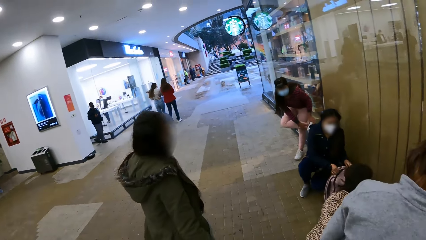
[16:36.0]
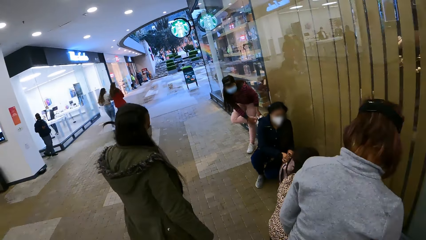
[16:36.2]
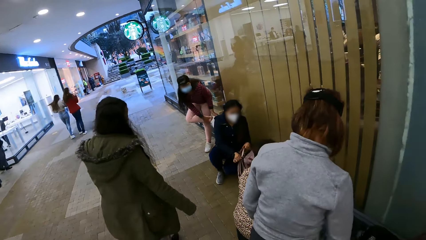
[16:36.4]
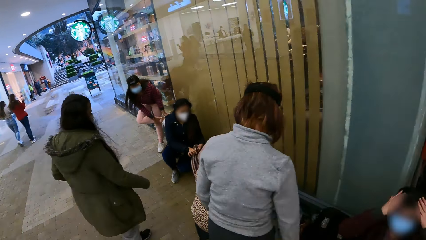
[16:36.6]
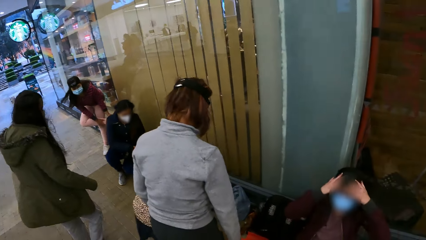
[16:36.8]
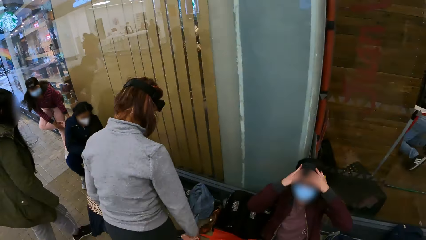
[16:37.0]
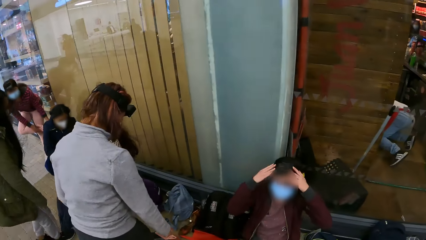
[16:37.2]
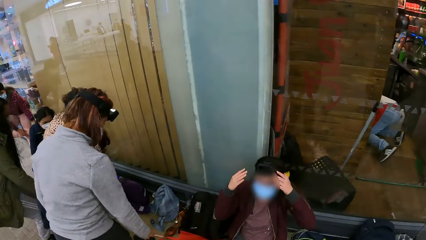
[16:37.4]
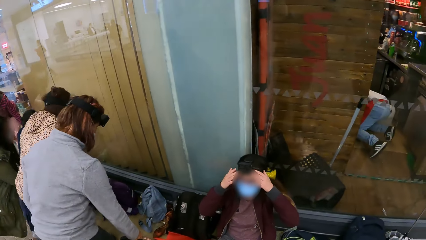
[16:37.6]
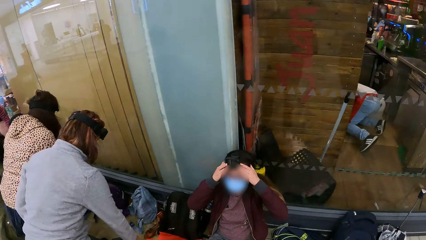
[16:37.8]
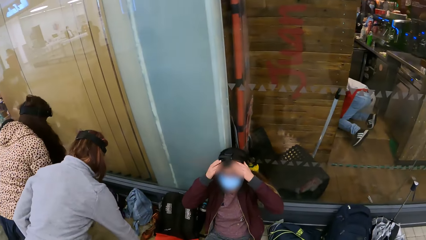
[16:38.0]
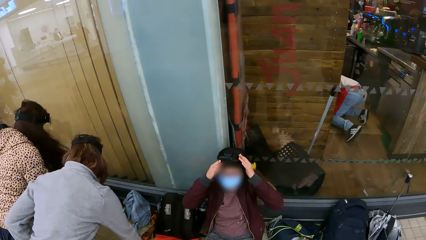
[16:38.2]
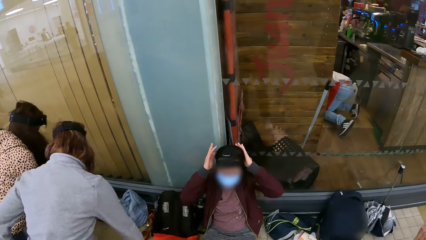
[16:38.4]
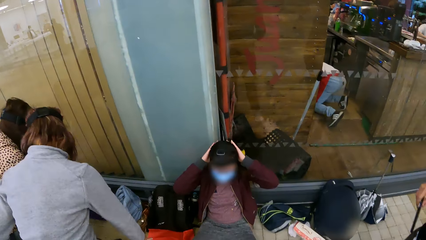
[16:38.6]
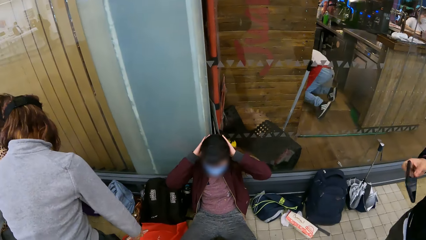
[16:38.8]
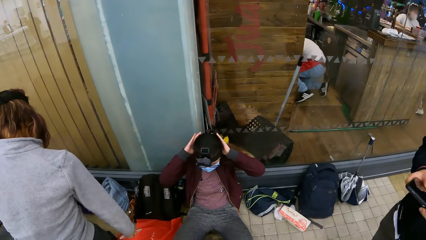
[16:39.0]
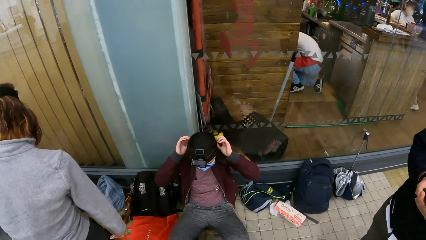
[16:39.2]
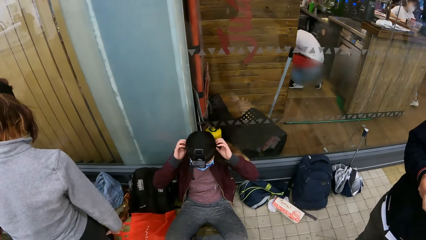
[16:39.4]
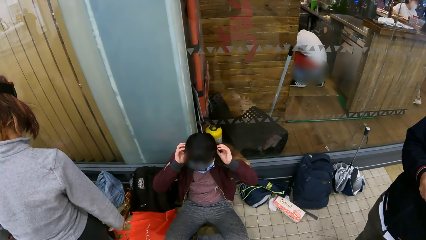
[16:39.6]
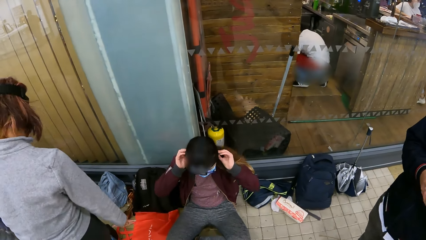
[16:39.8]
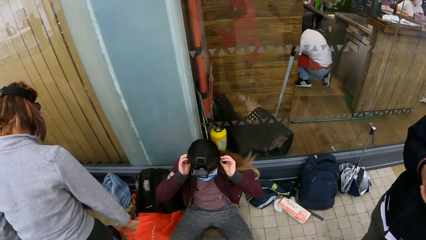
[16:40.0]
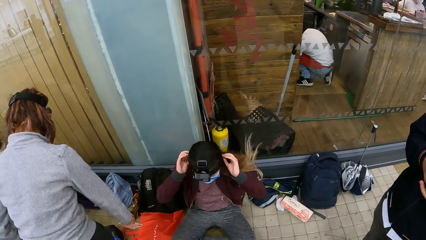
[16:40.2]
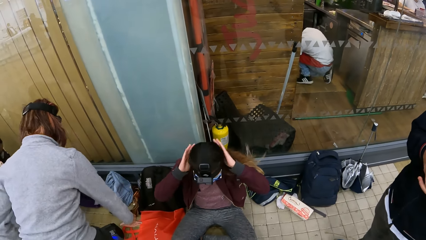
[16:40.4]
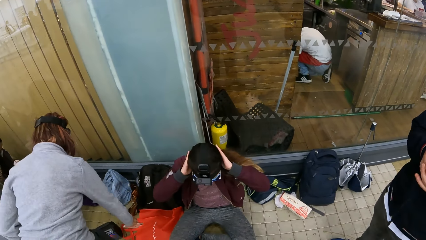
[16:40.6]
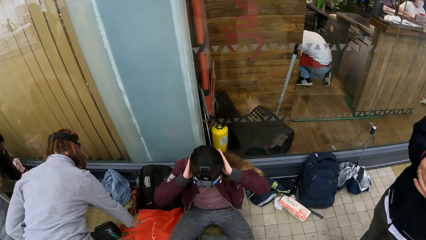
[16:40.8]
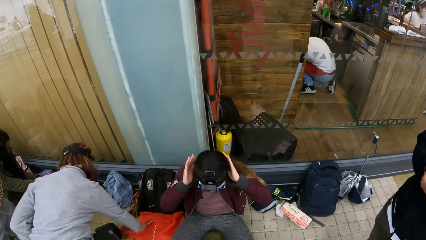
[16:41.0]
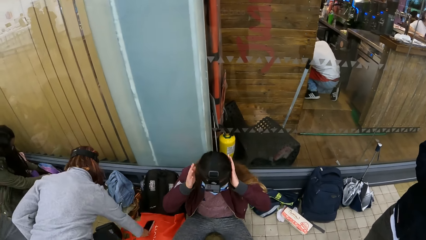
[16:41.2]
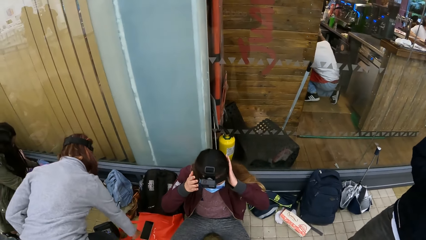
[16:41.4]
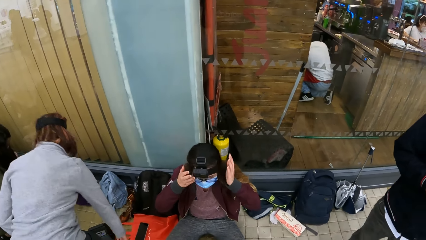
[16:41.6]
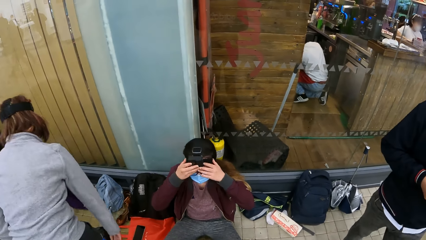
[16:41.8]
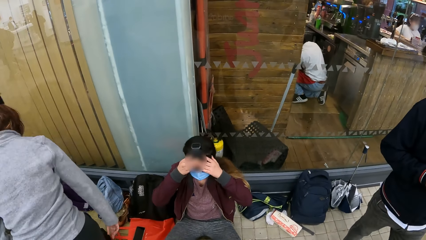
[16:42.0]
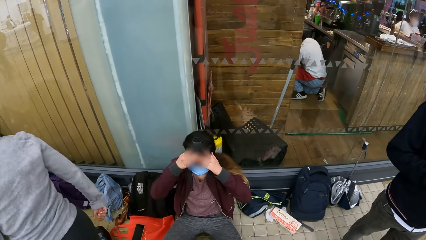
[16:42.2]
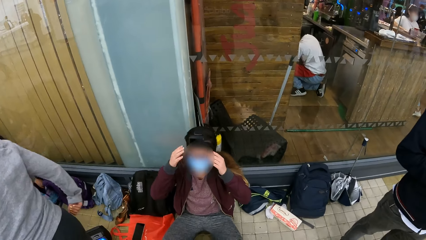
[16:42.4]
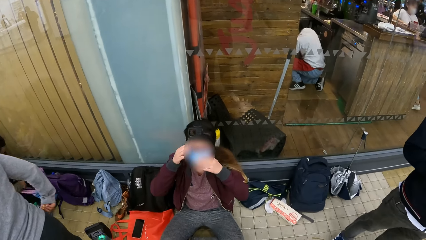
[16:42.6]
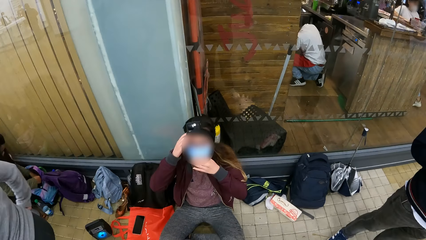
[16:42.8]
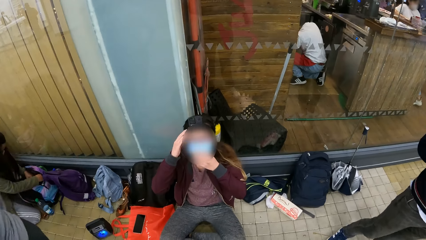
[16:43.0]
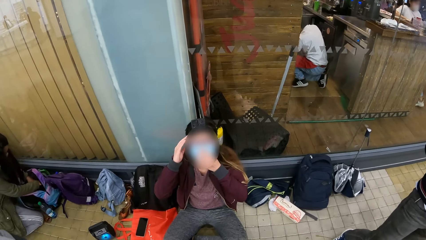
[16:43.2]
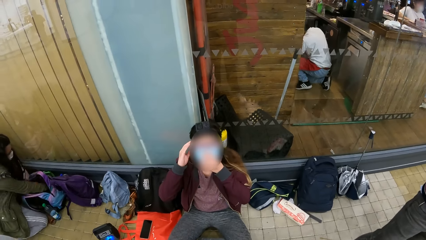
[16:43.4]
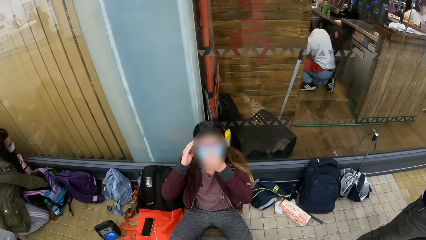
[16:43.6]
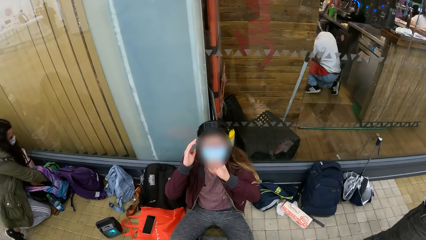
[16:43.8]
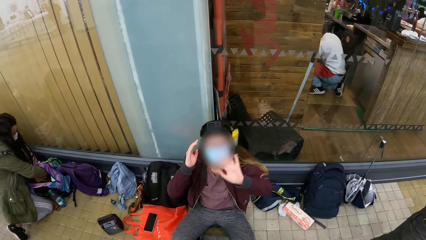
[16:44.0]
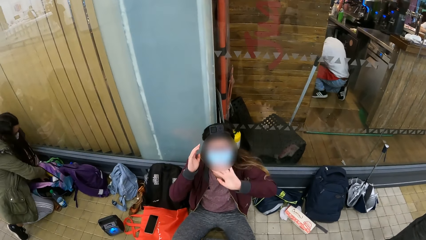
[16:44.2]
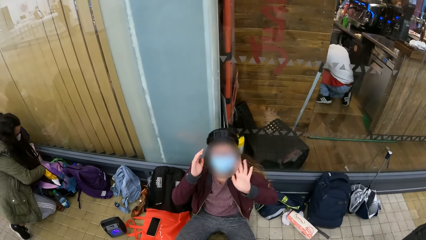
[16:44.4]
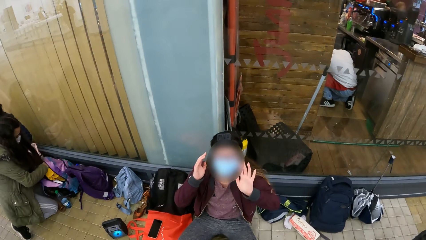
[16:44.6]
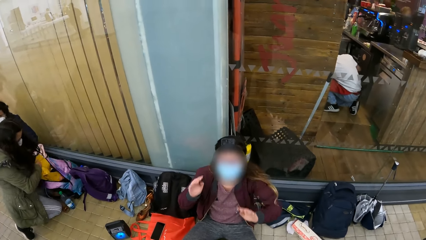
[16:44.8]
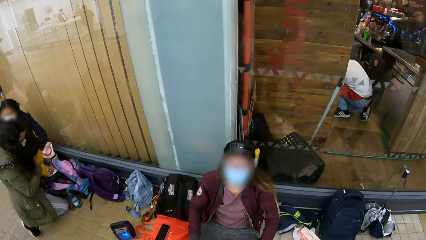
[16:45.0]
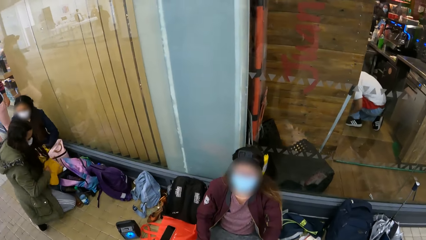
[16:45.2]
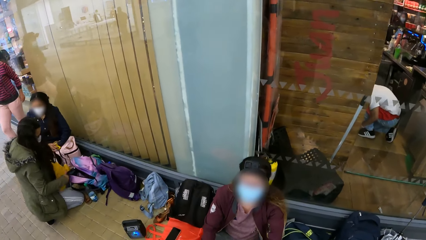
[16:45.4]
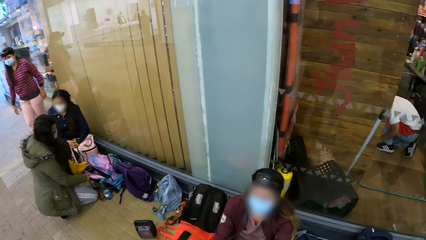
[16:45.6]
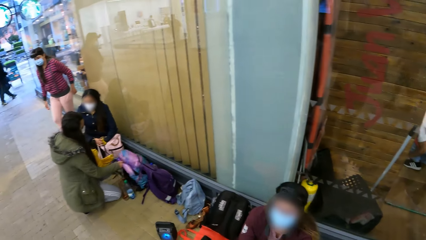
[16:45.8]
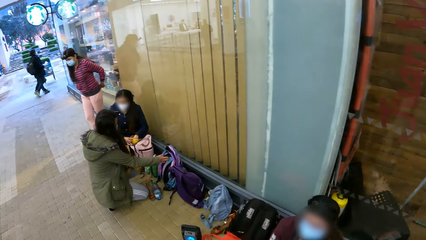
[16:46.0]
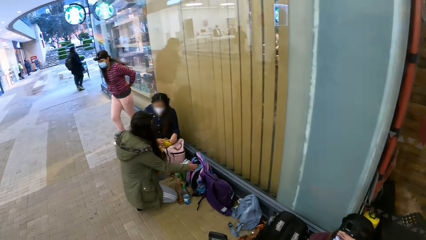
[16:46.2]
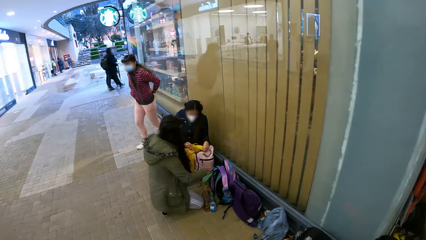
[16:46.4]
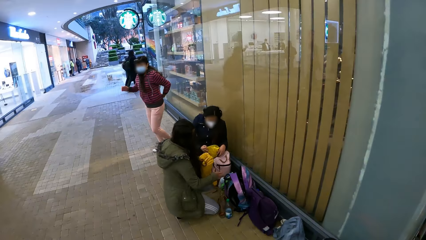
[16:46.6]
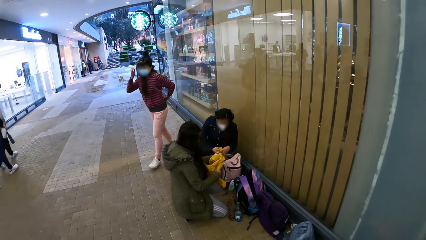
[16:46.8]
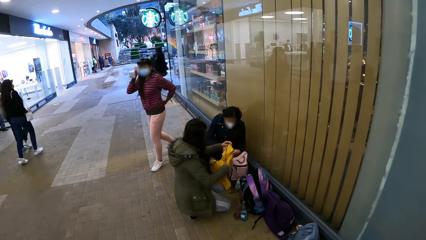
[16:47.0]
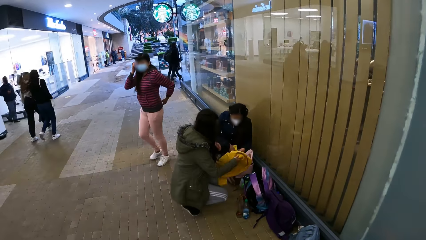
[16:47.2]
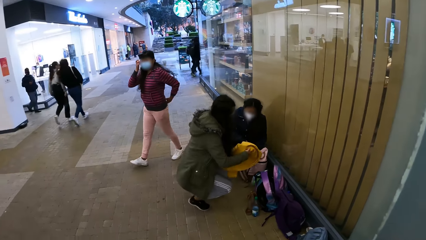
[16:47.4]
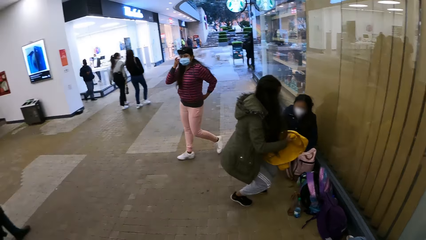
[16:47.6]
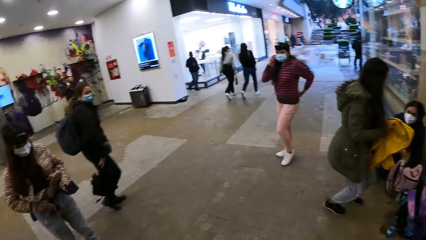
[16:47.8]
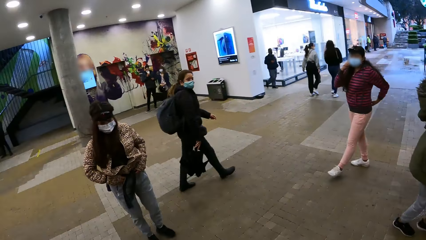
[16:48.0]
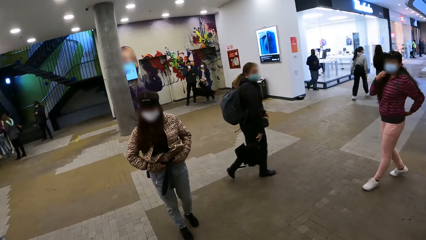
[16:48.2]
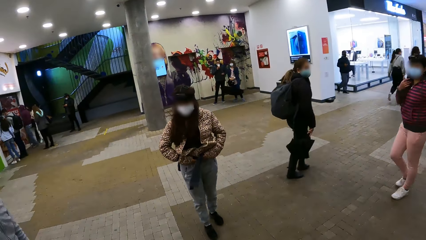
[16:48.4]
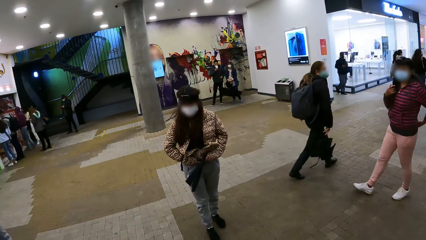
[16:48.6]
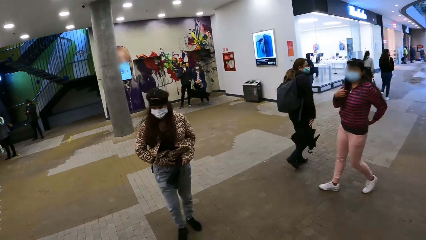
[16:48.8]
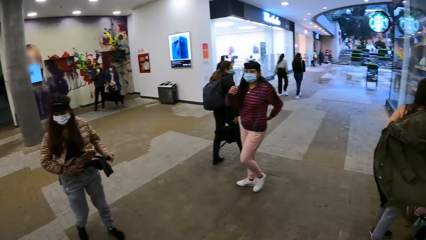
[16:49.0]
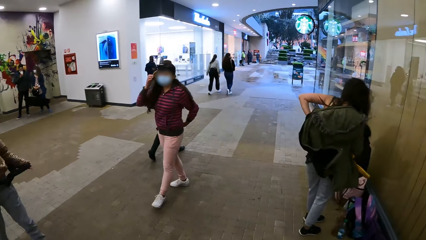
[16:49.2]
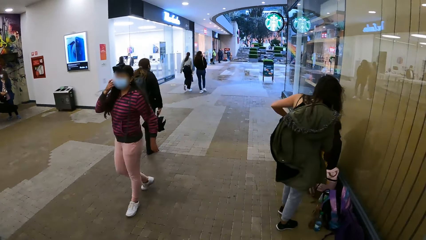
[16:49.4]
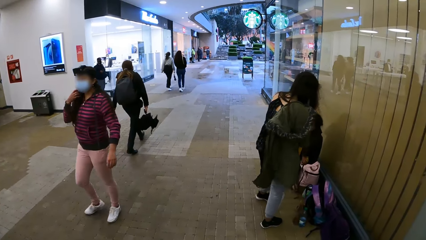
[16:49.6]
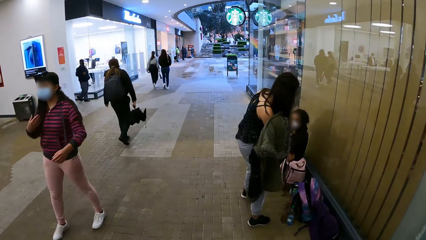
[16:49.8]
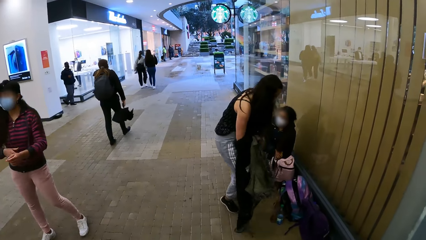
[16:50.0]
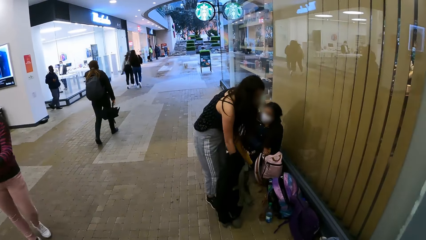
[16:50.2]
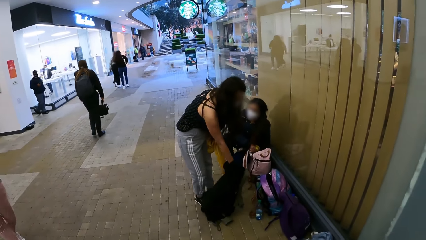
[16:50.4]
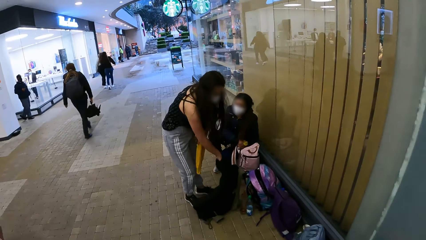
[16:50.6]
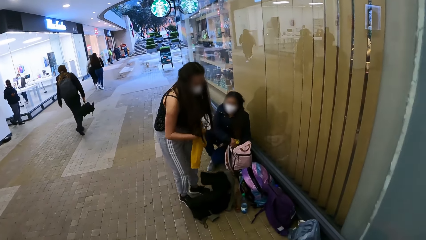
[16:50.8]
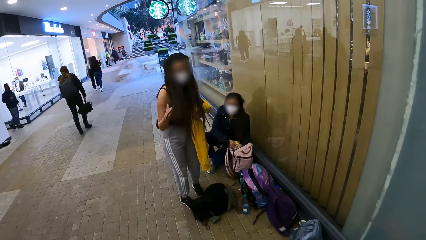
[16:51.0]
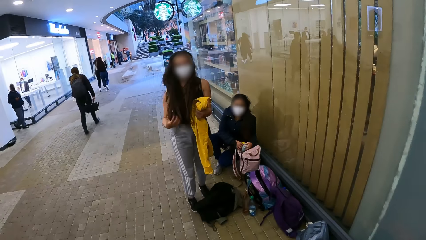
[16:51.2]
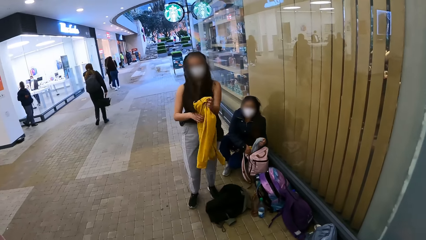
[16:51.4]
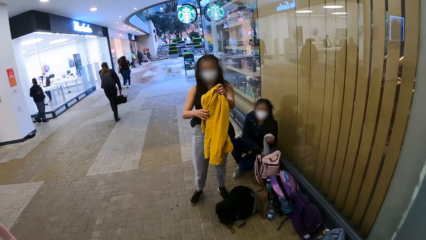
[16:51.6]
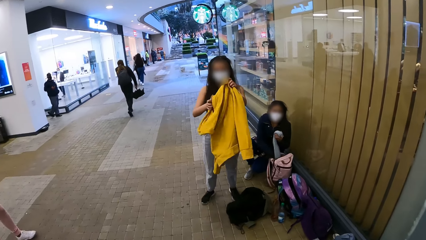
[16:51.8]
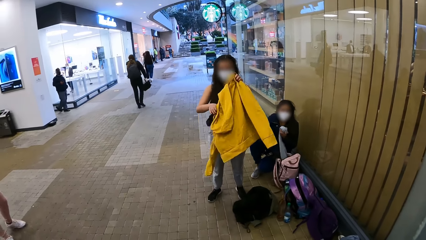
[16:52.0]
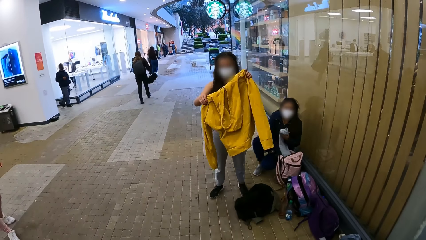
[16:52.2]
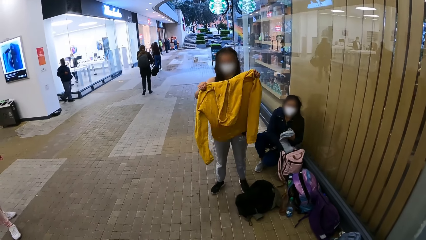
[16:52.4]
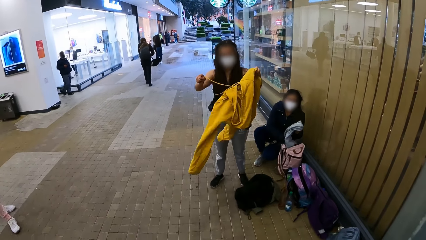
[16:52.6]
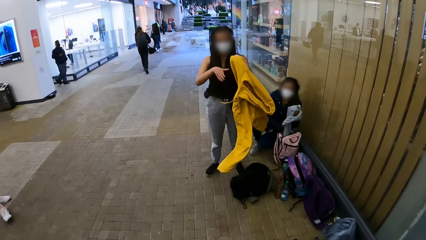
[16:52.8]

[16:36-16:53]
A person touches her head. The person waves at the camera wearer. Another person removes the sweater from the bag. The camera wearer looks around. Another person walks on the floor. The second person removes her jacket and puts the jacket on the floor.
